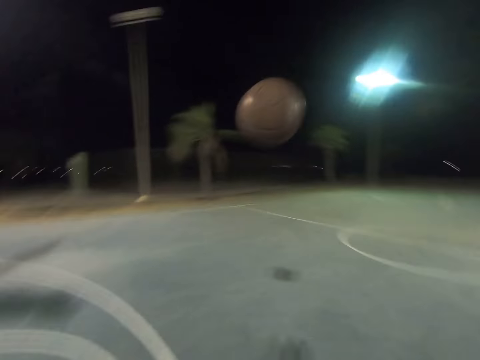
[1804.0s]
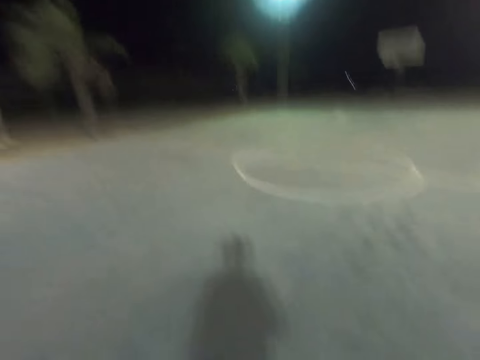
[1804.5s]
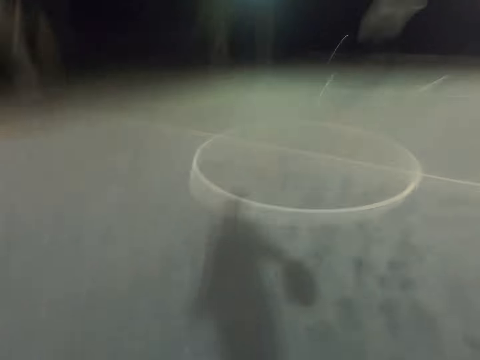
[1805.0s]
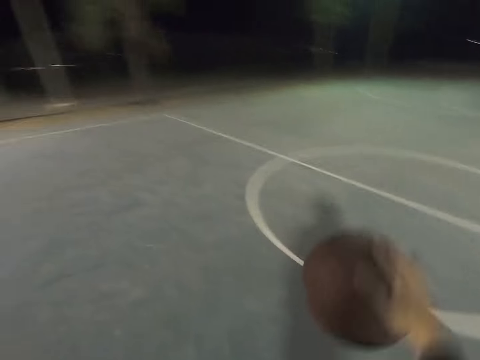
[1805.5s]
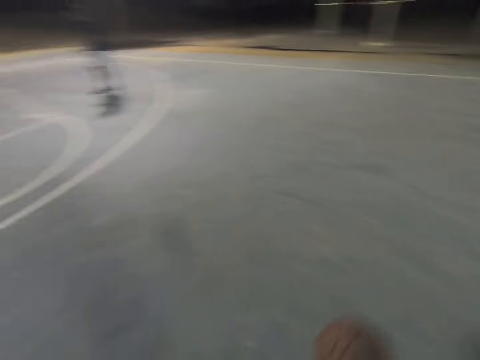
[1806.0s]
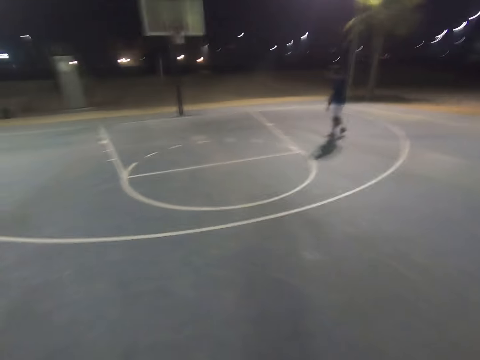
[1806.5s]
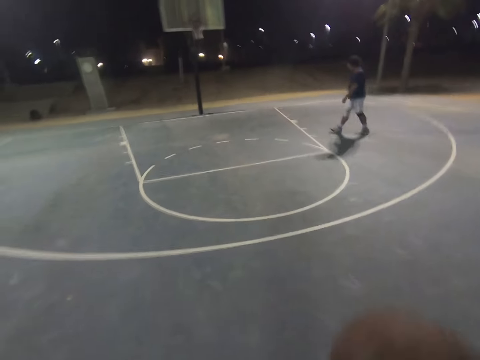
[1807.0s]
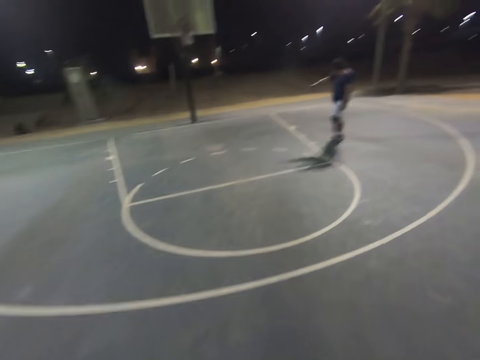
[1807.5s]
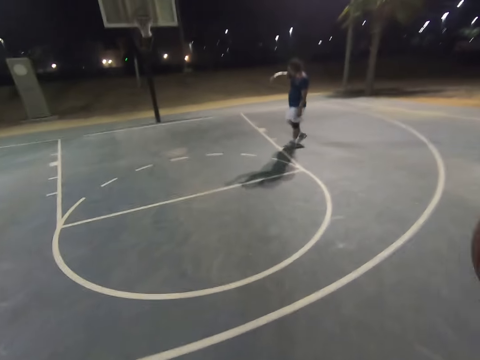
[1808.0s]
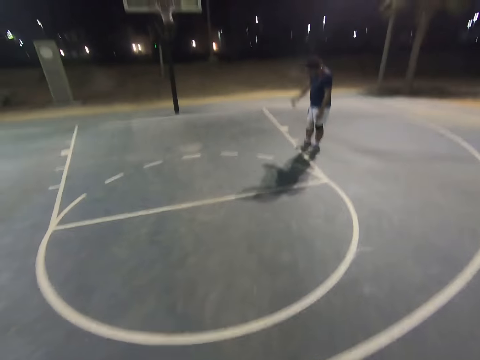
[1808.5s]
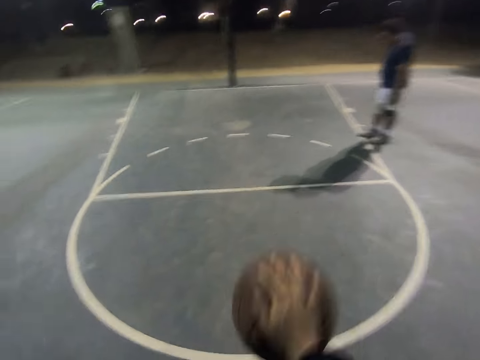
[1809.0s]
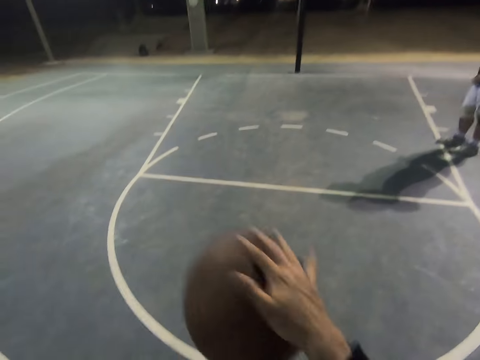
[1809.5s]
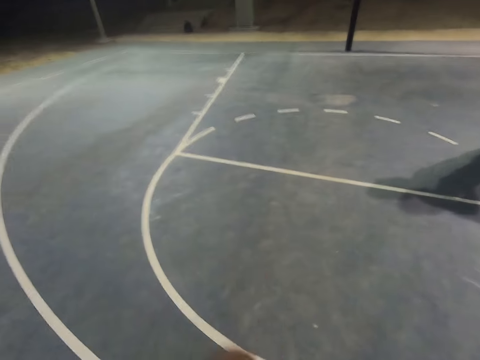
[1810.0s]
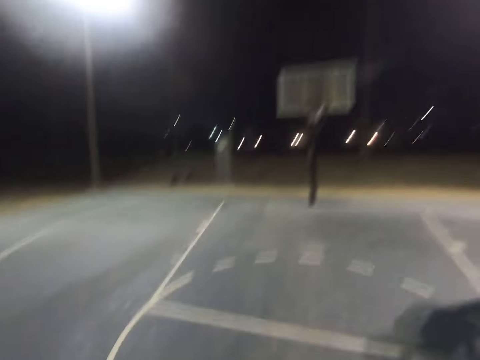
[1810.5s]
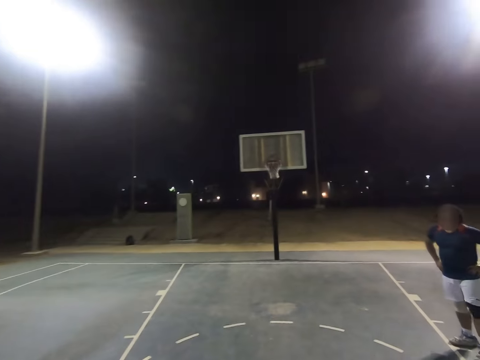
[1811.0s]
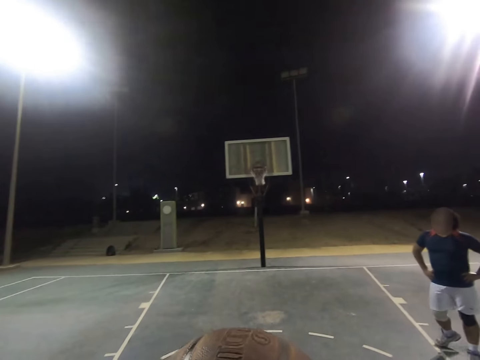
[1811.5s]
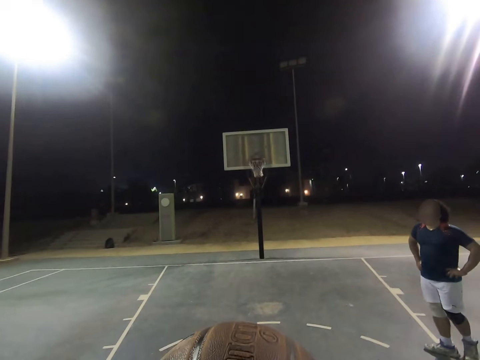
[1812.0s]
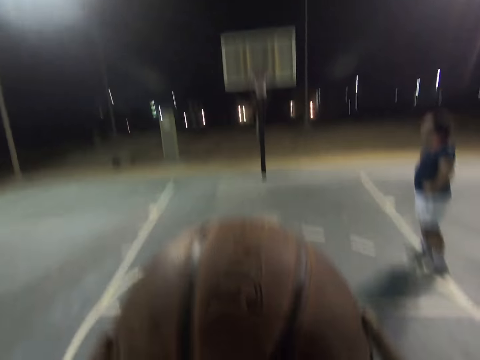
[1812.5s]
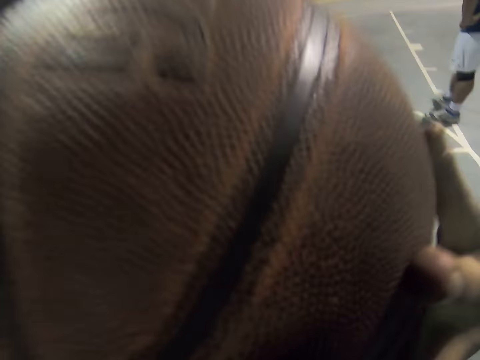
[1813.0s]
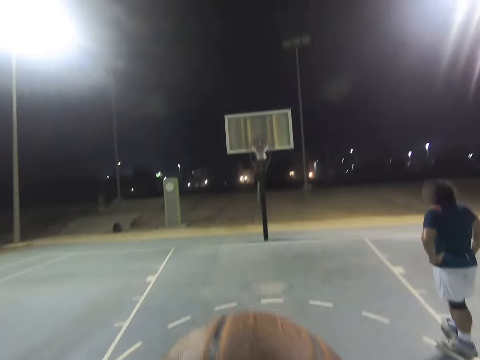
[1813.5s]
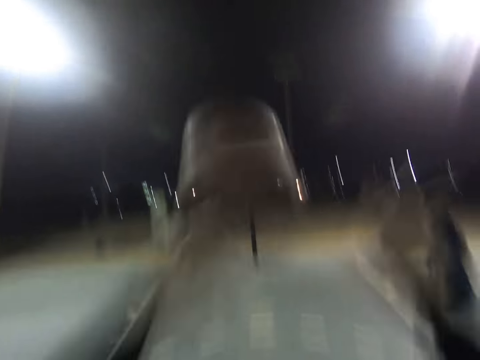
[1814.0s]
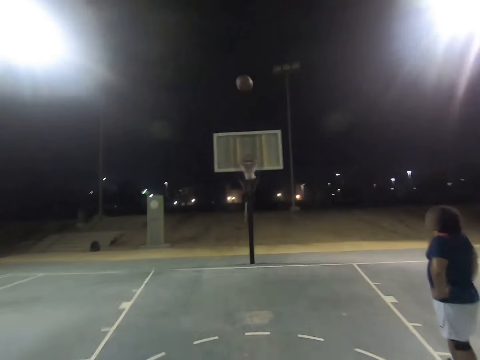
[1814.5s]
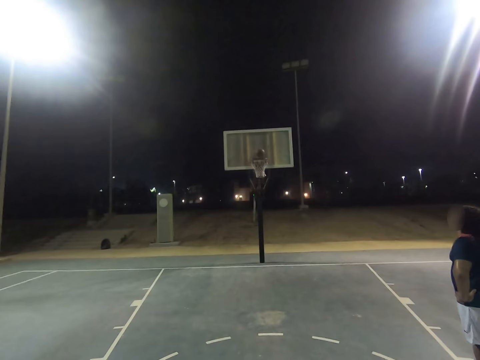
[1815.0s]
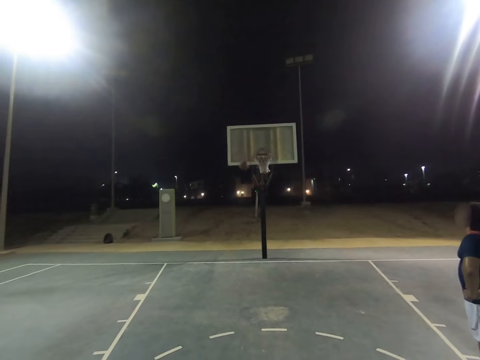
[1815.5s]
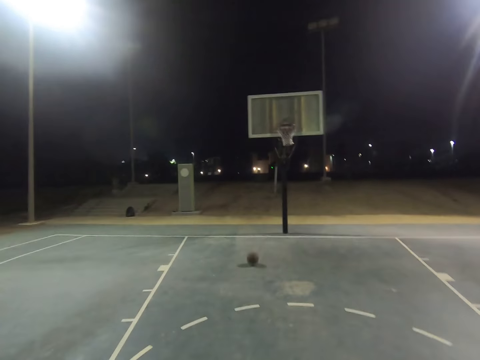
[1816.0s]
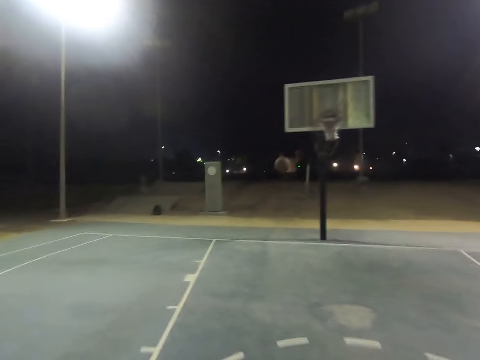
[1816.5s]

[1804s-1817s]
The camera wearer walks towards the basketball. They dribble the basketball. They throw the basketball in the basket.

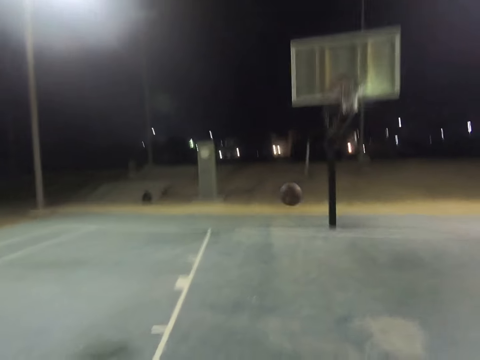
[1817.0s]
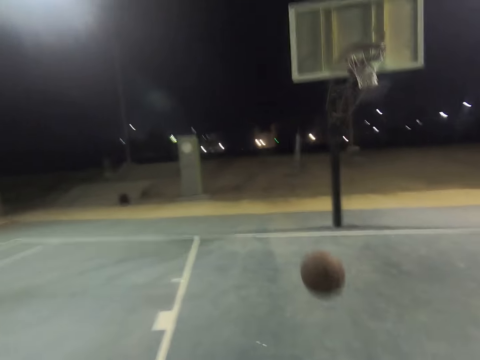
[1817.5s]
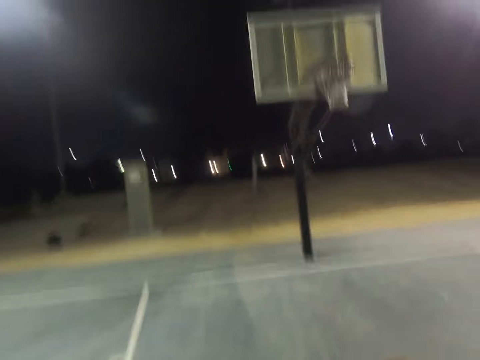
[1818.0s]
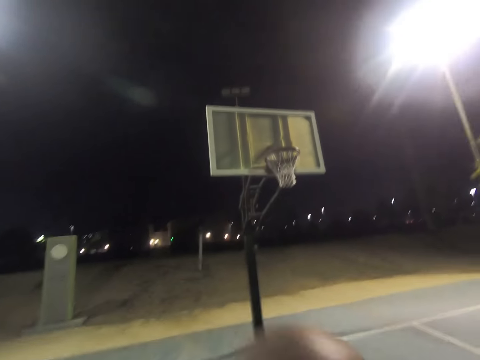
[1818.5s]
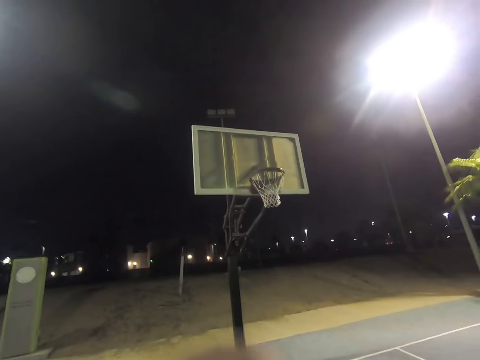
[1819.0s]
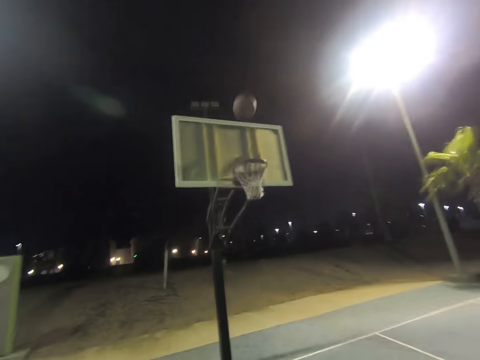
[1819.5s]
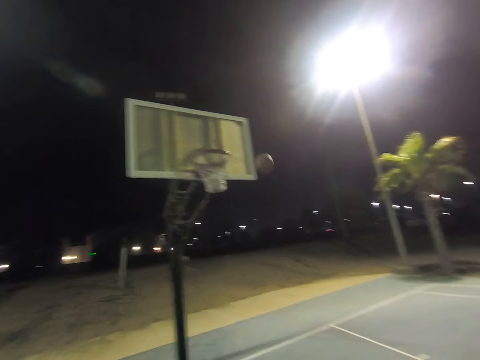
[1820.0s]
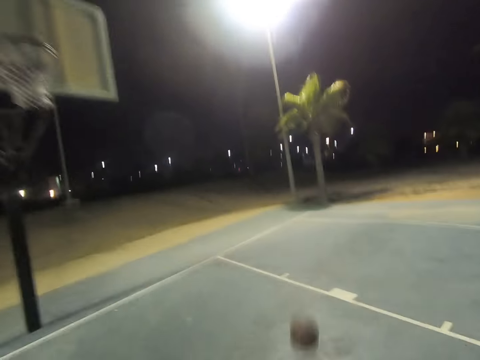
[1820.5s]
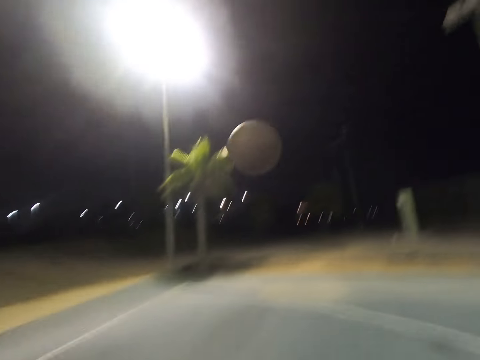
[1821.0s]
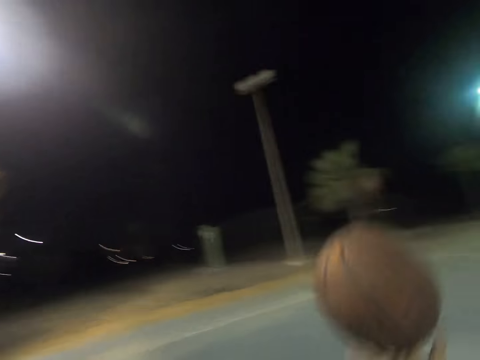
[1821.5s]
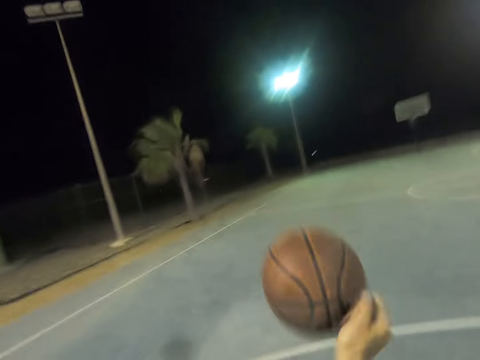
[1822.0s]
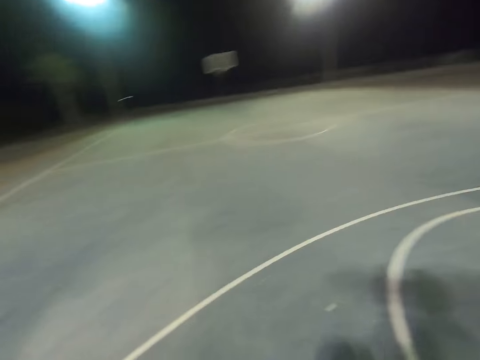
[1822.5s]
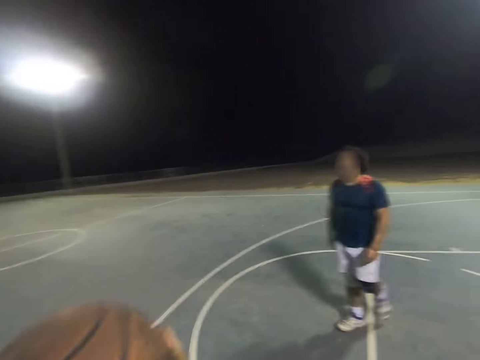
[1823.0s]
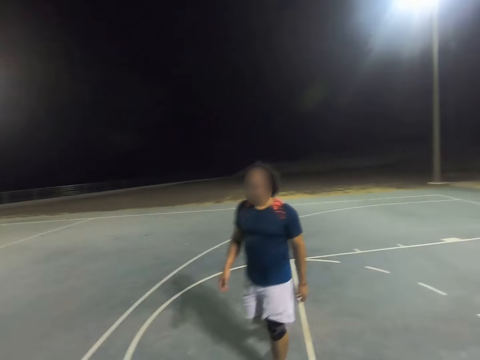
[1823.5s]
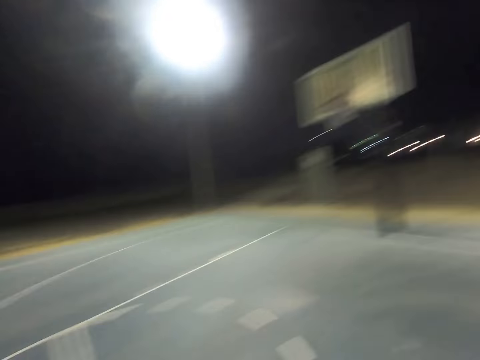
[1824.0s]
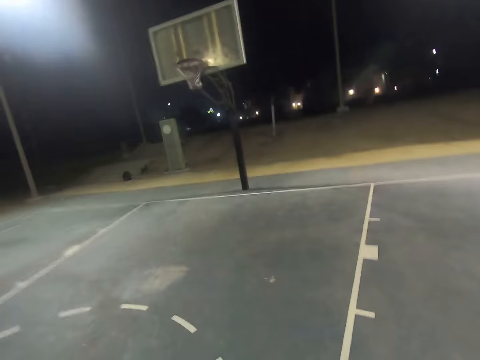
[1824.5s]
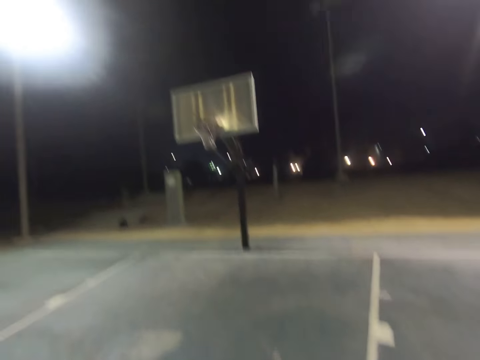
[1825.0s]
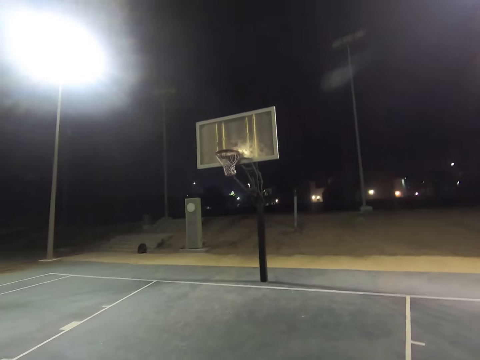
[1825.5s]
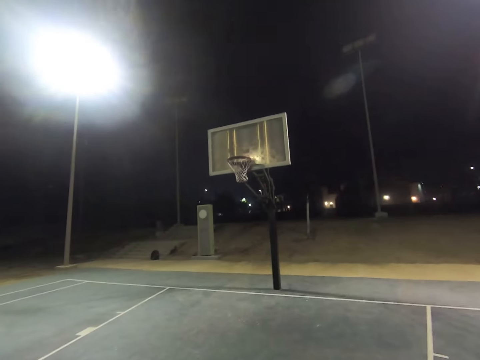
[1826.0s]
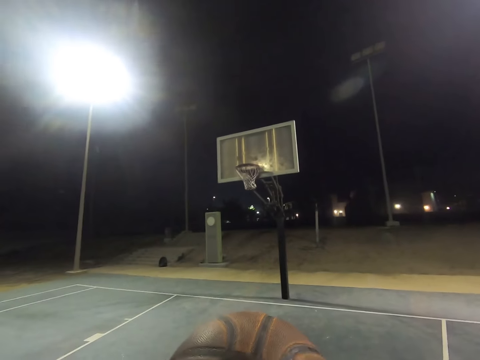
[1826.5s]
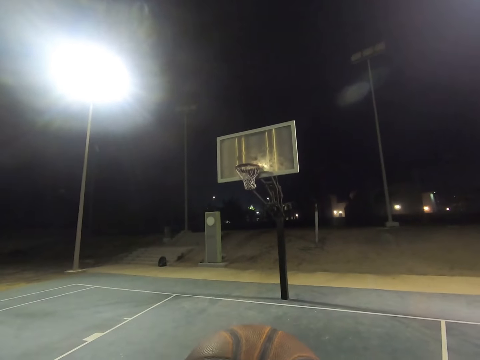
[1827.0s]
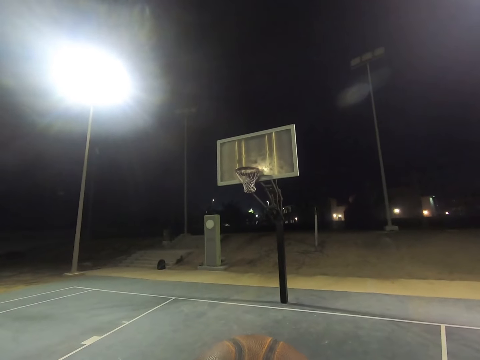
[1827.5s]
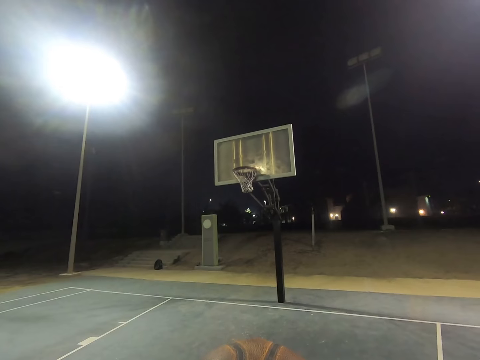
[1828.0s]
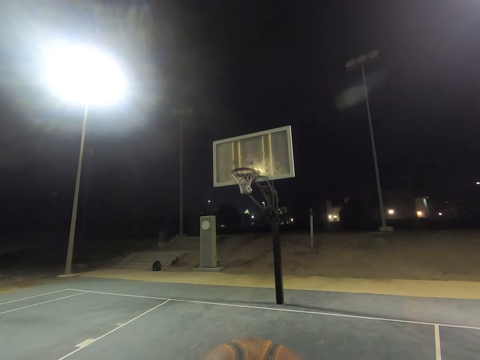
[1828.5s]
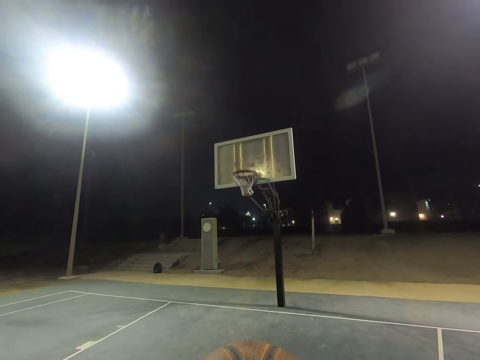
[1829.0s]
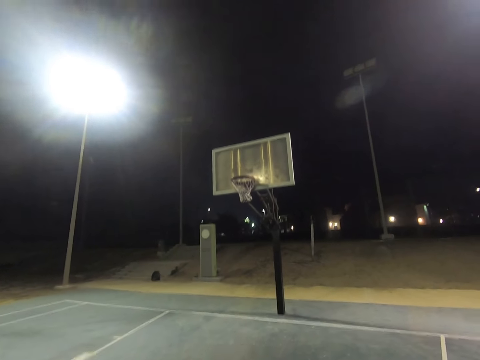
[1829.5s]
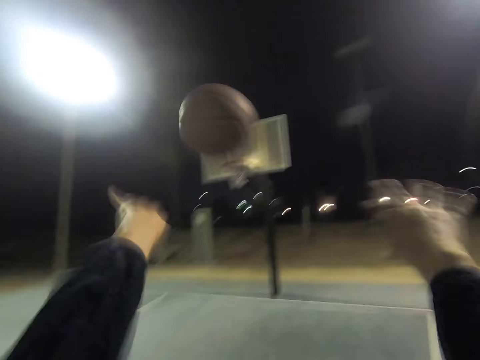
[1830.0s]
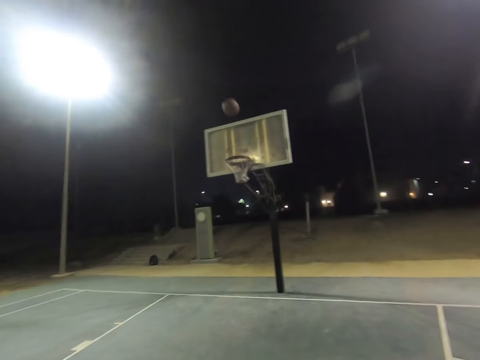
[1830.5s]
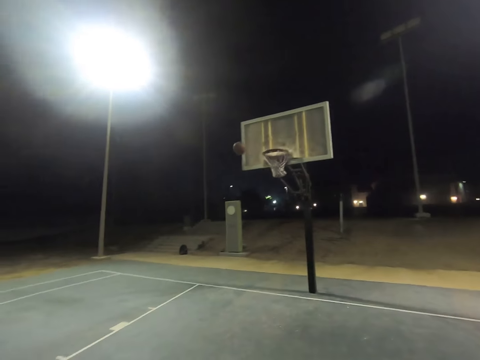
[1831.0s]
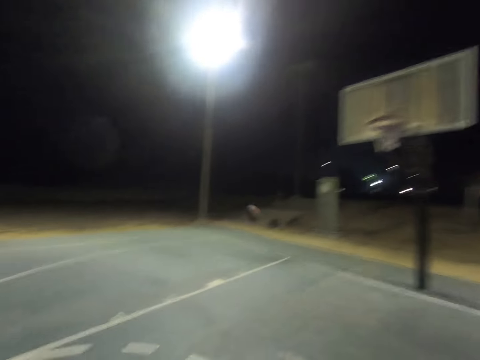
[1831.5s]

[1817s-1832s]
The camera wearer catches the basketball. They throw the basketball in the basket. They catch the basketball. They dribble the basketball. They look at the basket. They throw the basketball in the basket.
